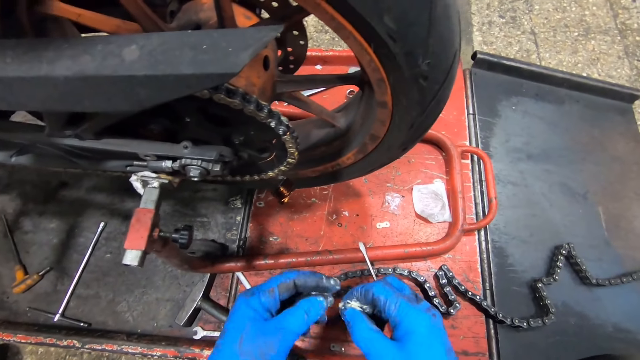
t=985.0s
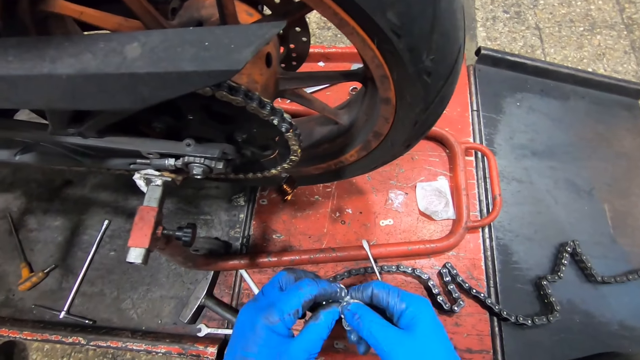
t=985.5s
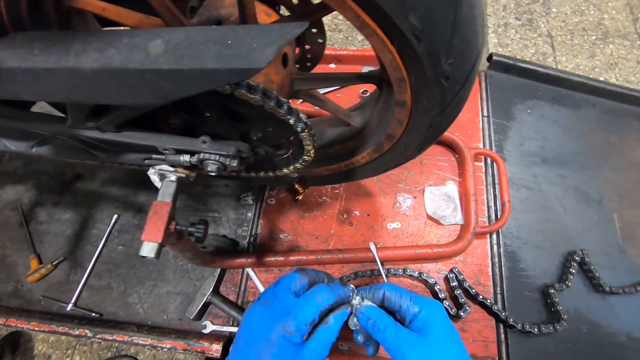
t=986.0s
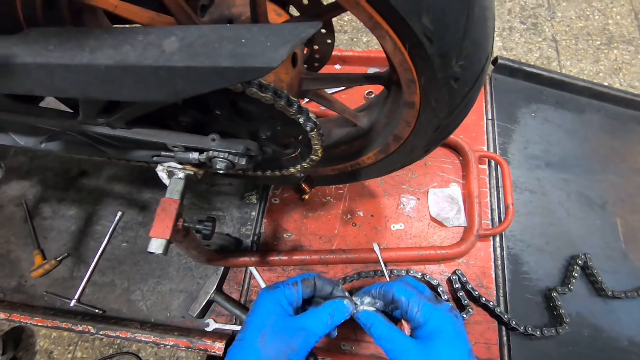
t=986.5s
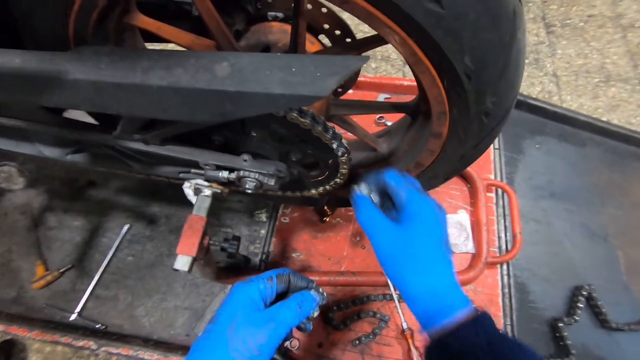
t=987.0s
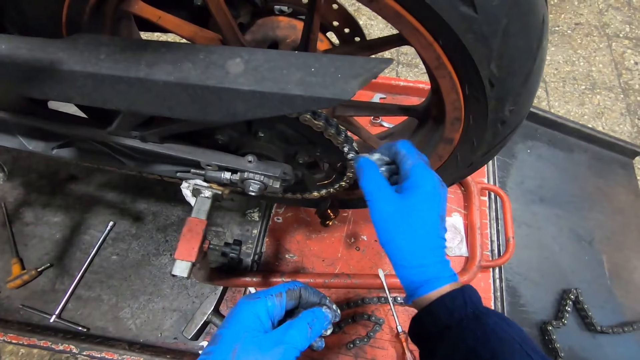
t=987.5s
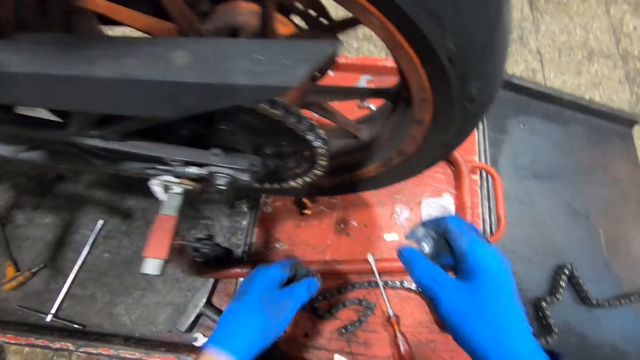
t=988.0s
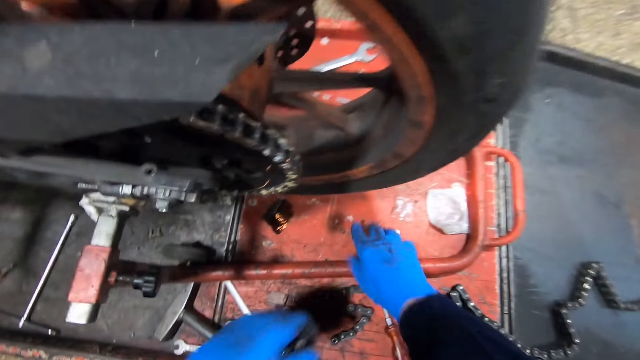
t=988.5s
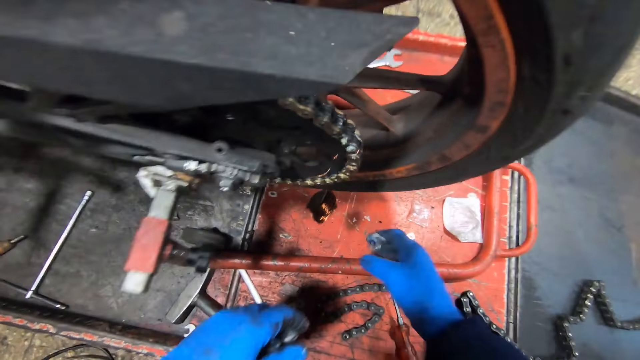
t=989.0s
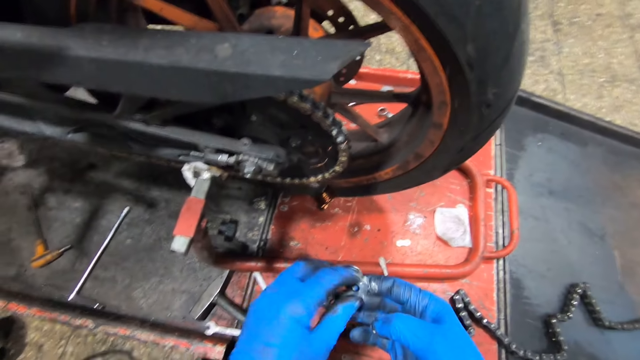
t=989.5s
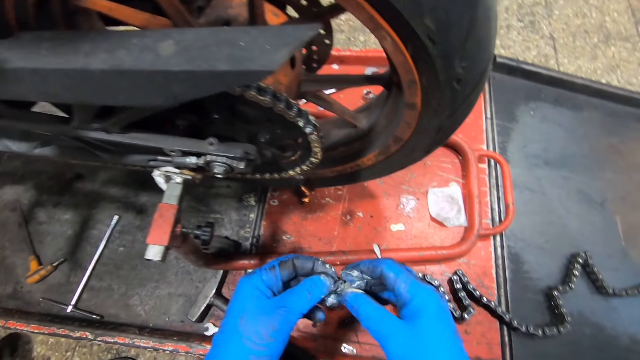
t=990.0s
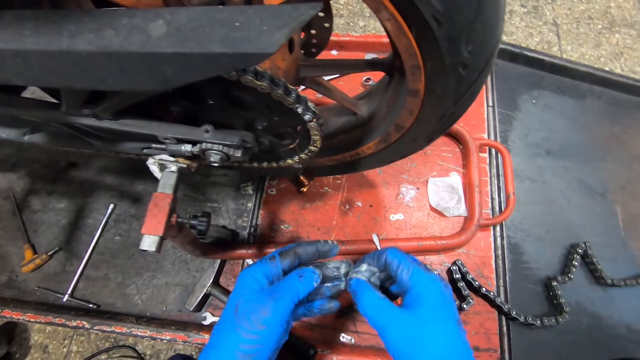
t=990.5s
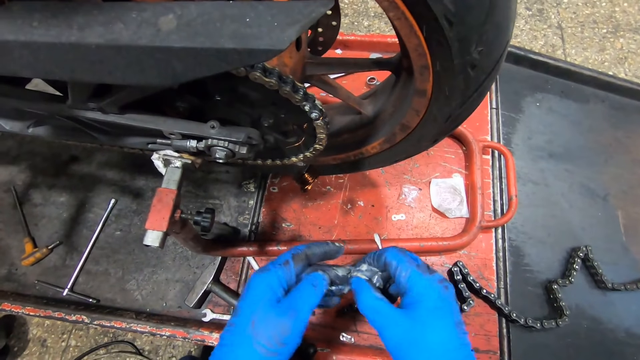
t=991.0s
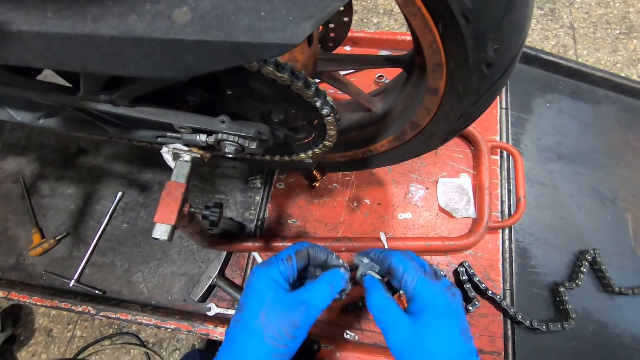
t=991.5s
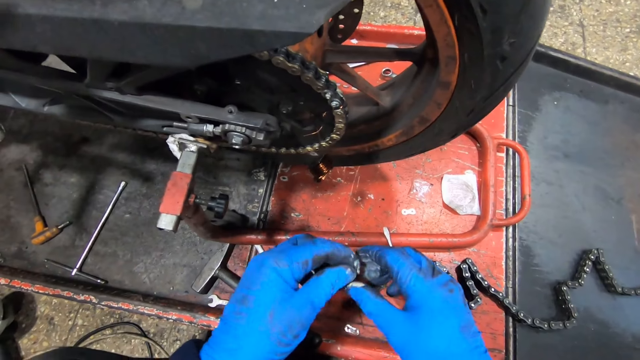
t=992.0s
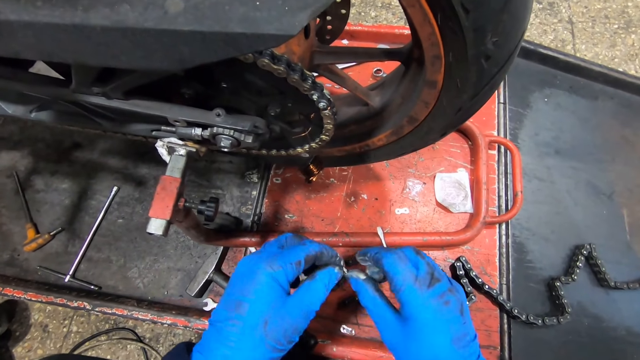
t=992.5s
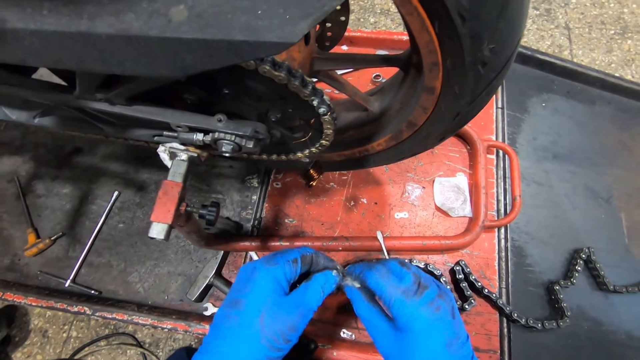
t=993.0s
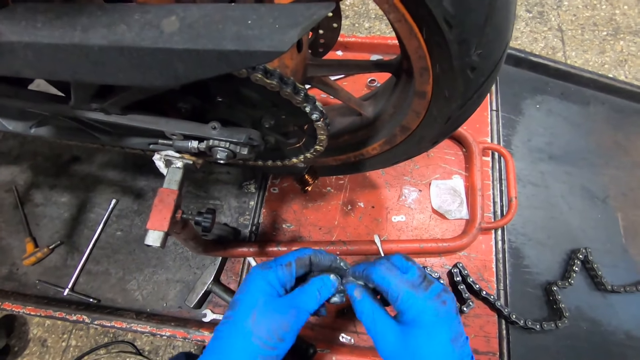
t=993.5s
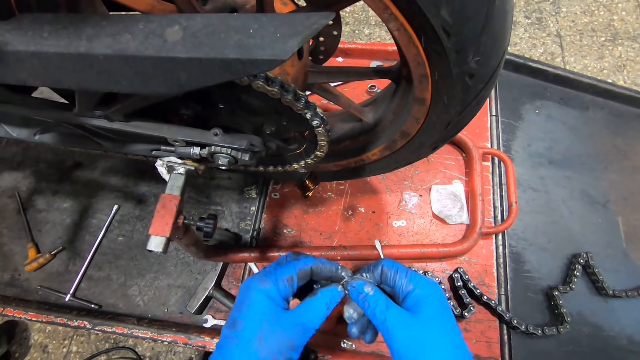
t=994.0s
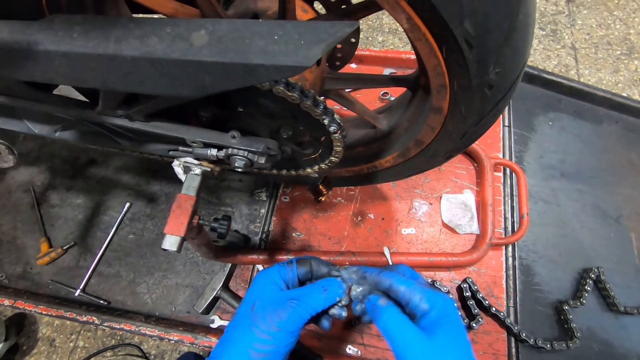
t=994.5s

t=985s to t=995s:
The camera wearer rubs lubricant on the flat washer with his two hands. He fixes the washer on the bike chain with his right hand. He applies something on the bike chain. He picks up a flat washer from the work bench with his right hand. He rubs lubricant on the flat washer with his two hands.

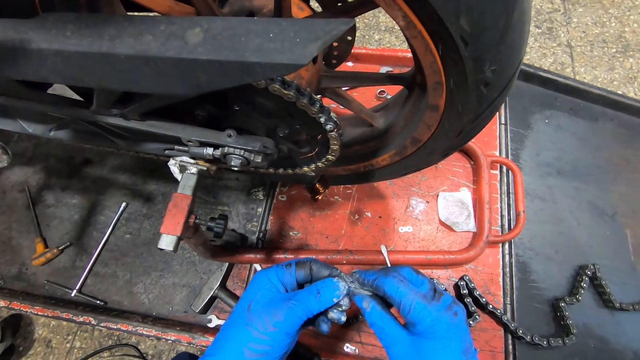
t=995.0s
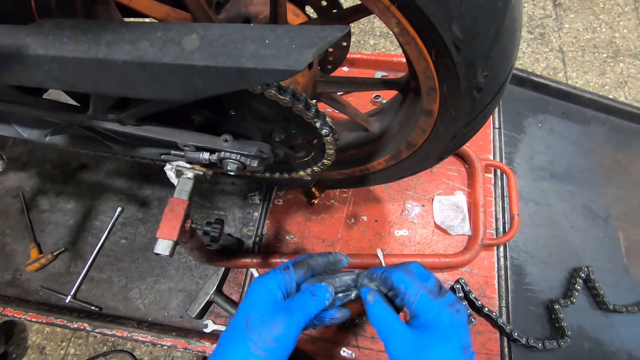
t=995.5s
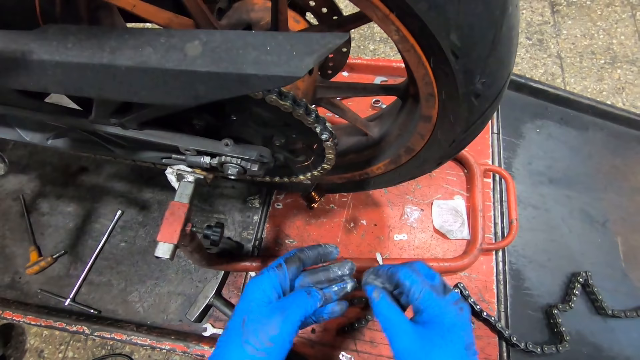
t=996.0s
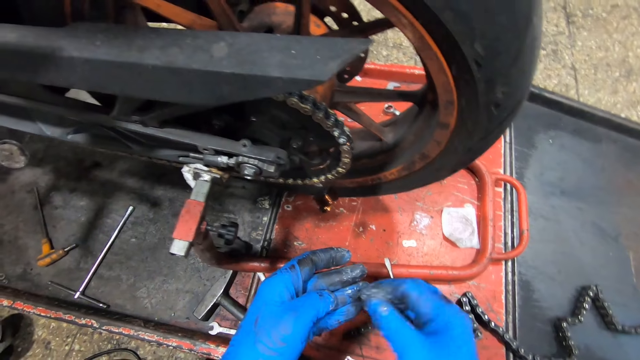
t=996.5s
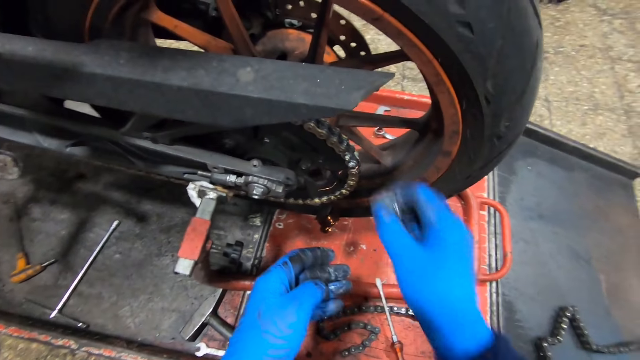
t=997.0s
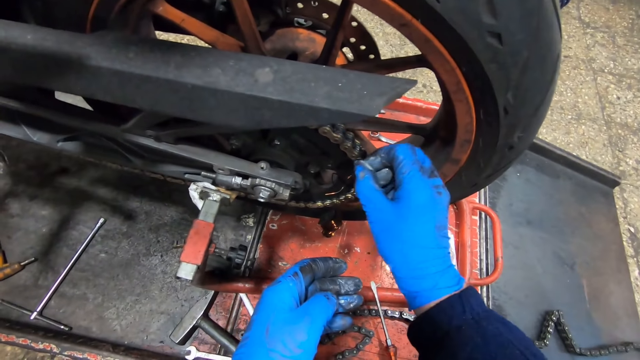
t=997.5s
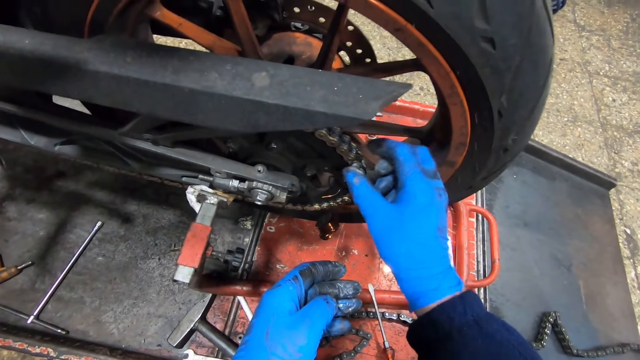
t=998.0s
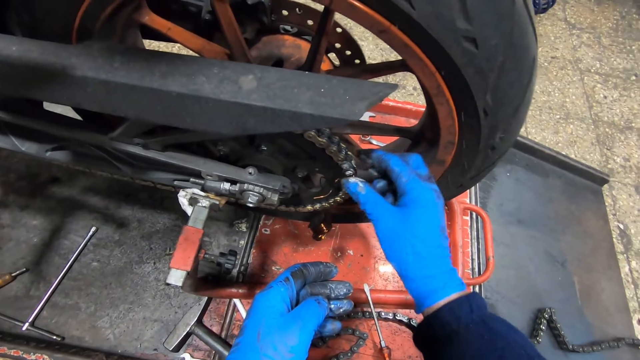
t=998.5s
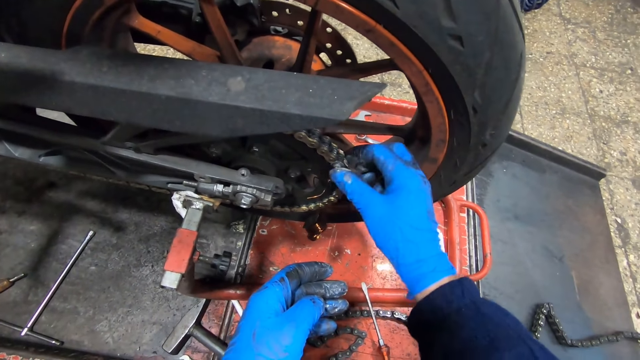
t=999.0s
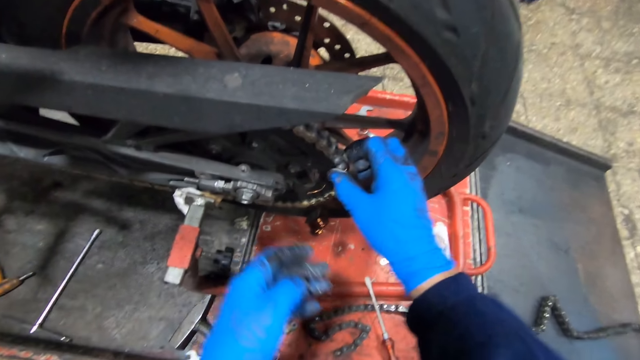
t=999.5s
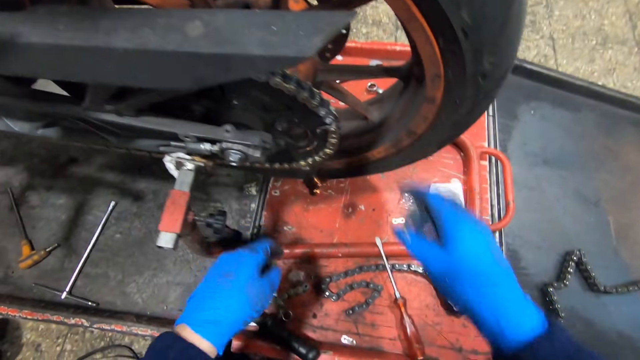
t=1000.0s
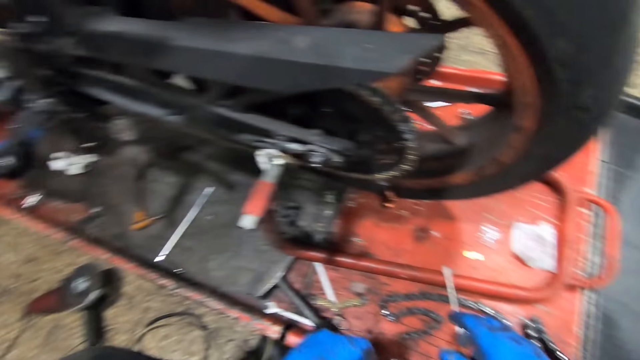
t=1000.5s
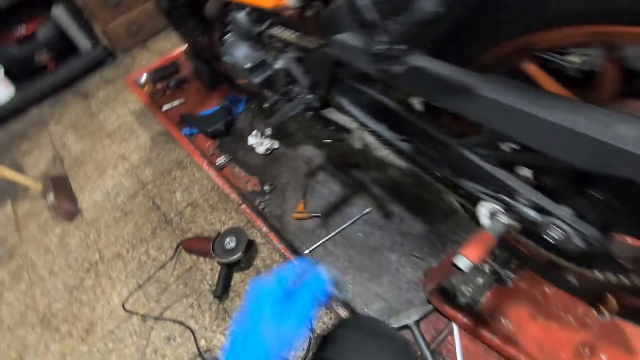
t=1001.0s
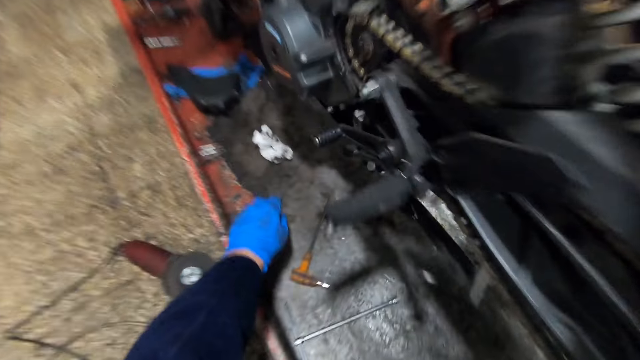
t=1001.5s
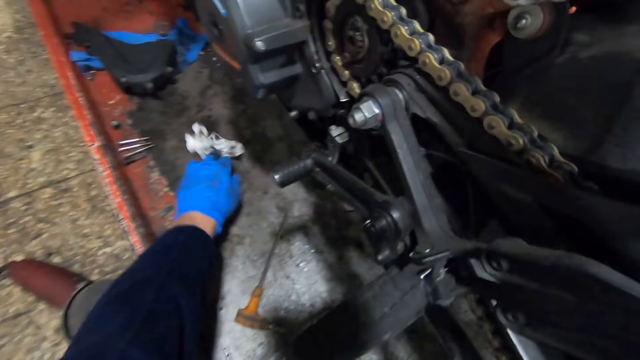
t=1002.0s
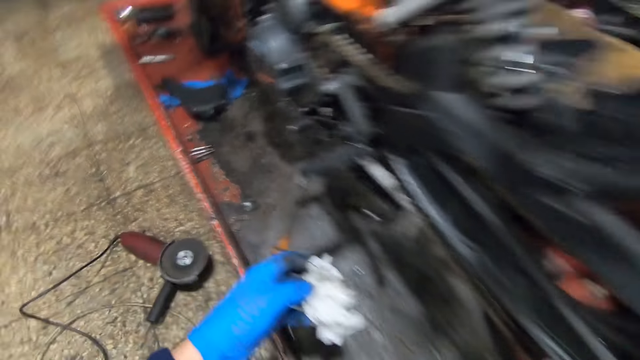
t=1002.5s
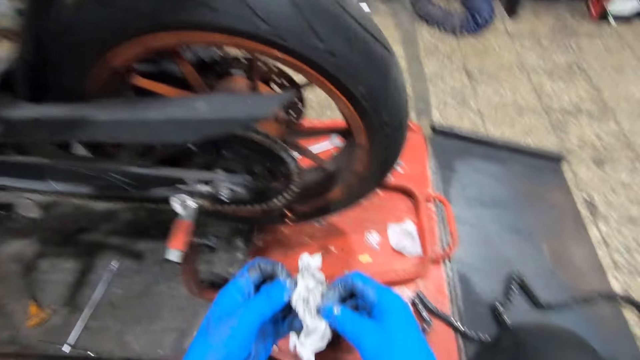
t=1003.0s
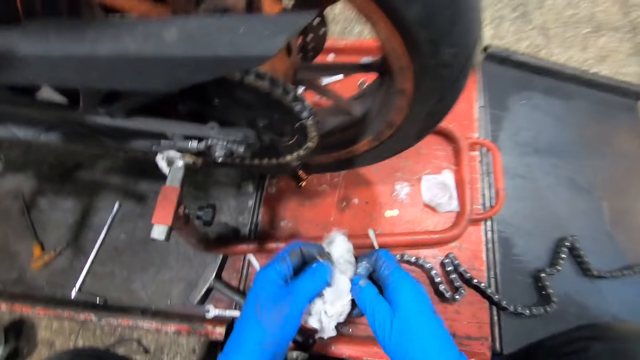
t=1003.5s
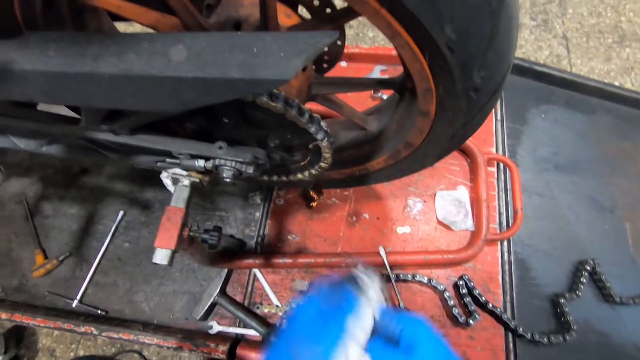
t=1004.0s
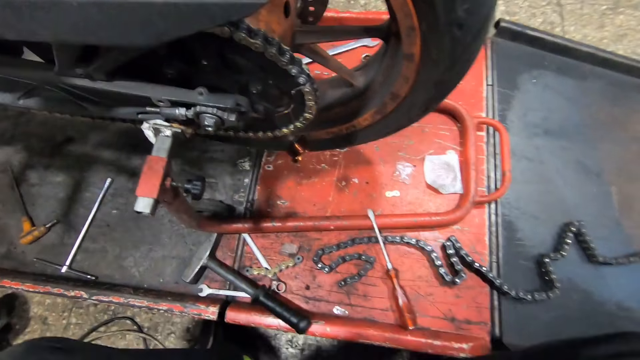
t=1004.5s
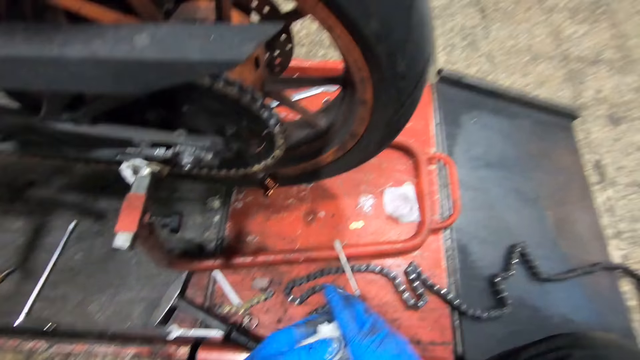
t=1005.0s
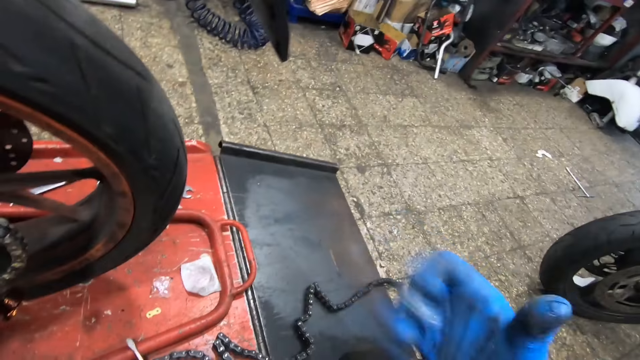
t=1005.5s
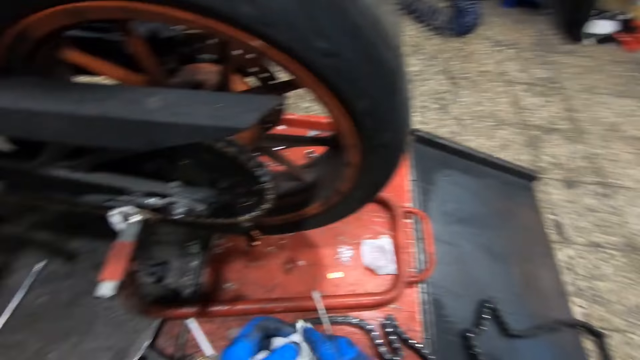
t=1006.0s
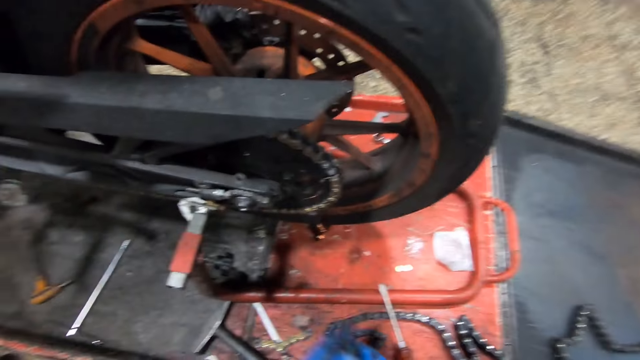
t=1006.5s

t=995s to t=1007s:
The camera wearer fixes the washer on the bike chain with his right hand. He picks up a piece of cloth from the work bench with his left hand. He wipes his two hands on the piece of cloth.
